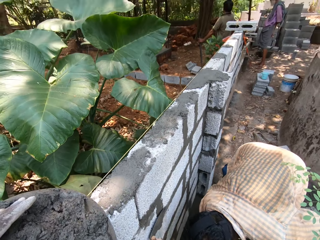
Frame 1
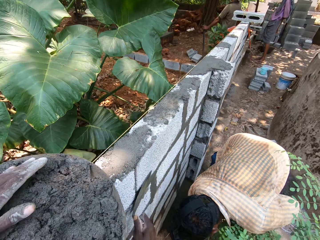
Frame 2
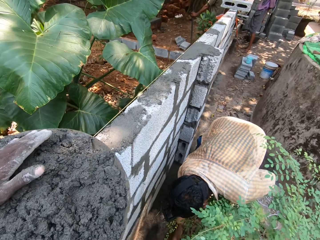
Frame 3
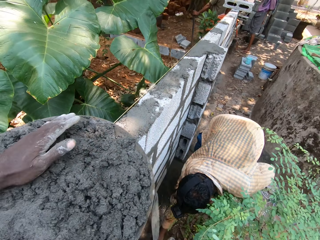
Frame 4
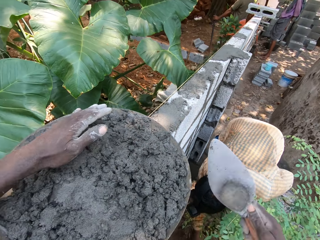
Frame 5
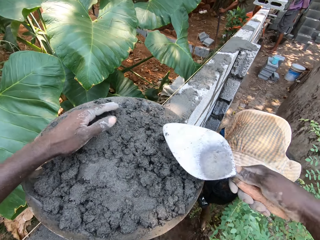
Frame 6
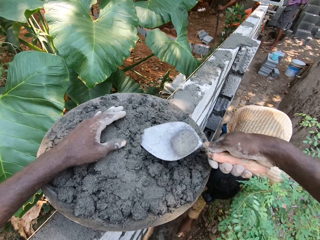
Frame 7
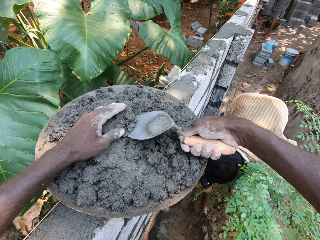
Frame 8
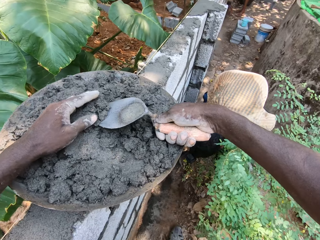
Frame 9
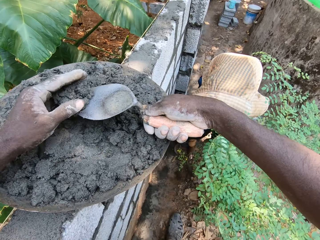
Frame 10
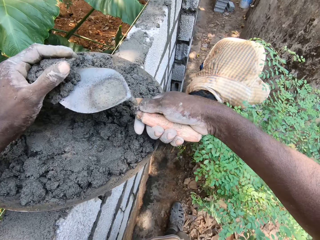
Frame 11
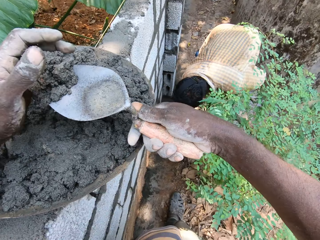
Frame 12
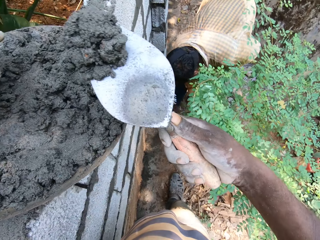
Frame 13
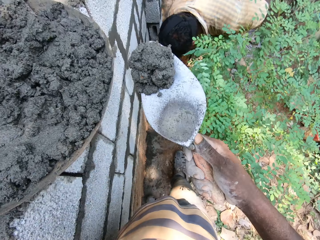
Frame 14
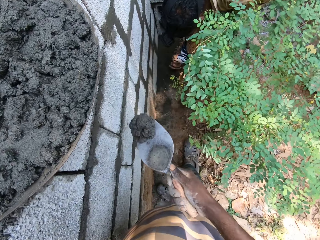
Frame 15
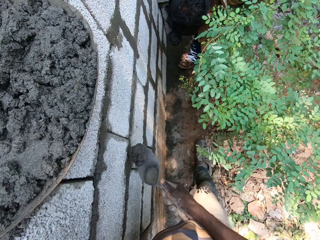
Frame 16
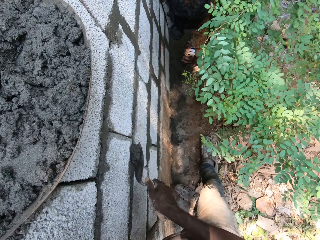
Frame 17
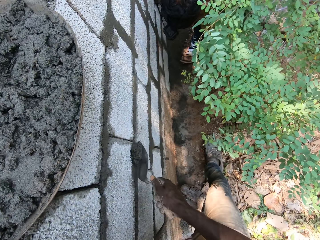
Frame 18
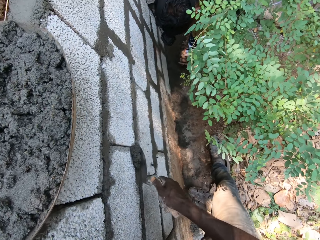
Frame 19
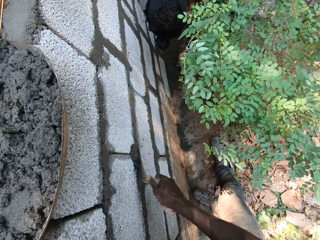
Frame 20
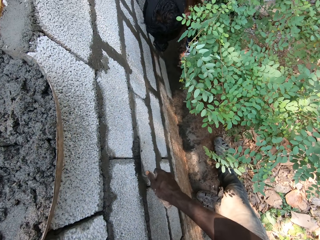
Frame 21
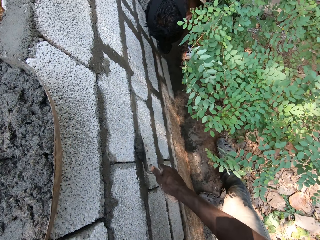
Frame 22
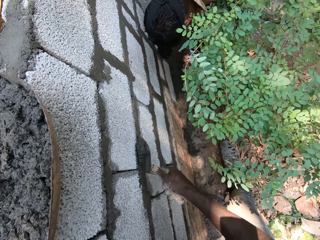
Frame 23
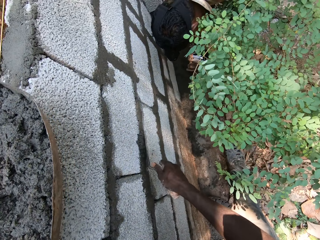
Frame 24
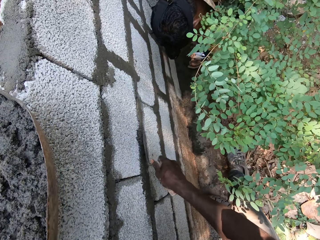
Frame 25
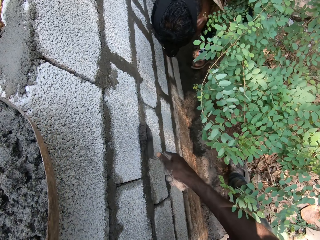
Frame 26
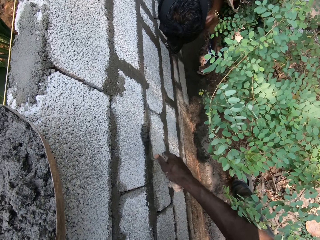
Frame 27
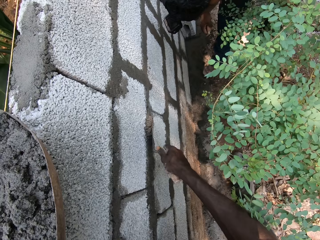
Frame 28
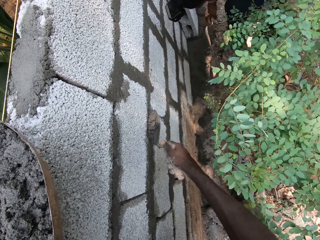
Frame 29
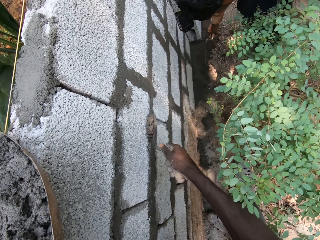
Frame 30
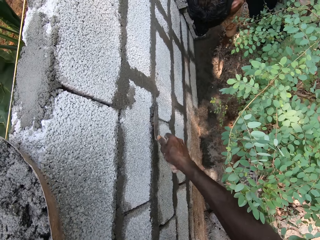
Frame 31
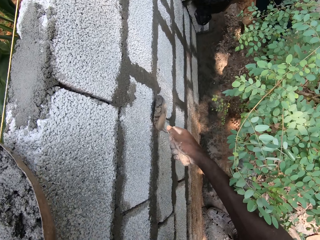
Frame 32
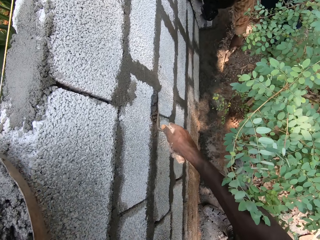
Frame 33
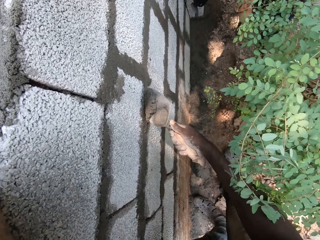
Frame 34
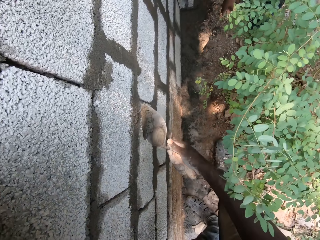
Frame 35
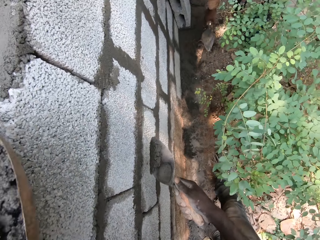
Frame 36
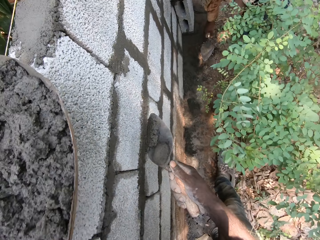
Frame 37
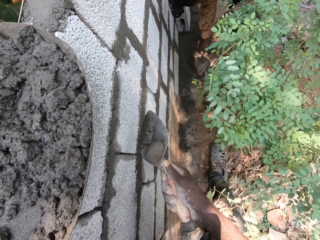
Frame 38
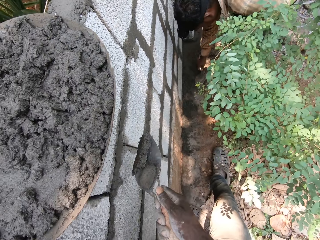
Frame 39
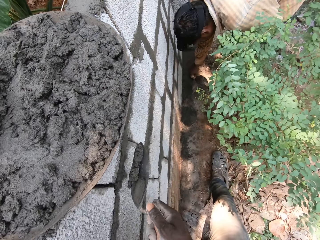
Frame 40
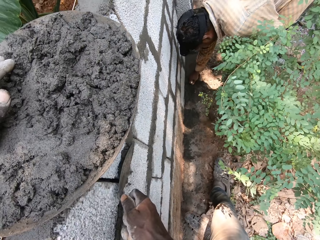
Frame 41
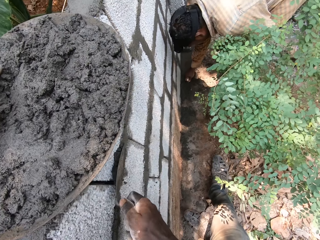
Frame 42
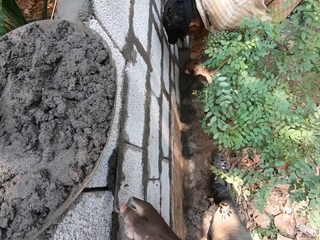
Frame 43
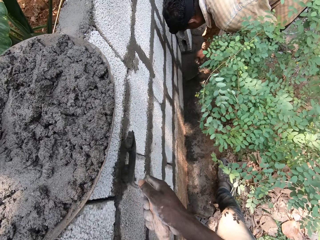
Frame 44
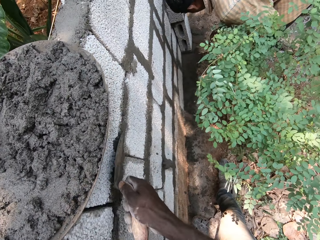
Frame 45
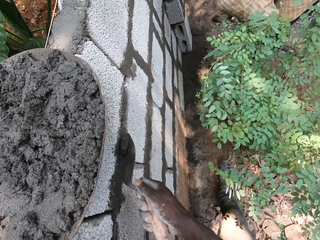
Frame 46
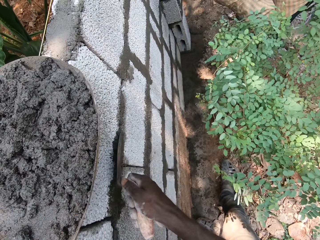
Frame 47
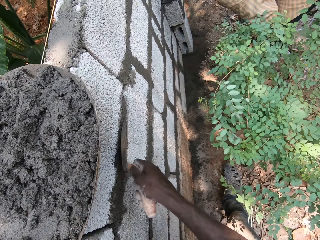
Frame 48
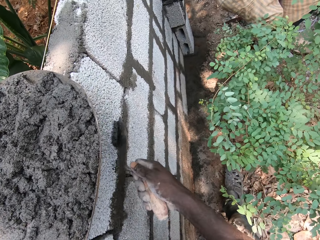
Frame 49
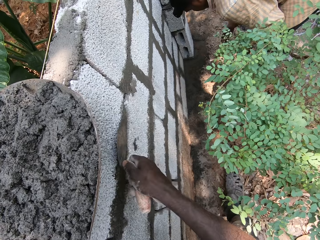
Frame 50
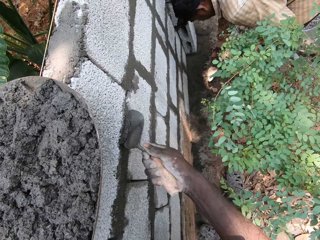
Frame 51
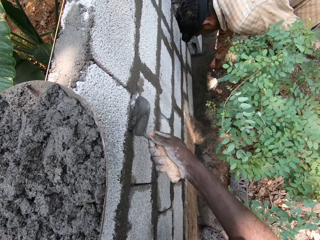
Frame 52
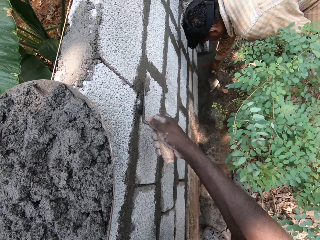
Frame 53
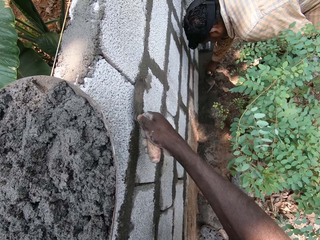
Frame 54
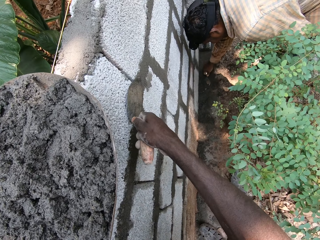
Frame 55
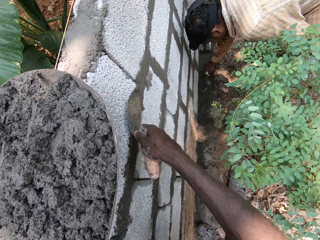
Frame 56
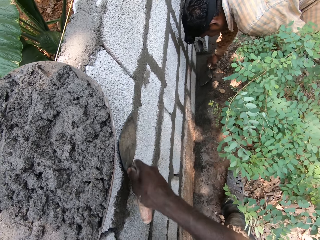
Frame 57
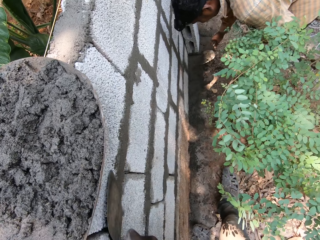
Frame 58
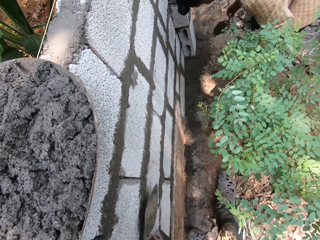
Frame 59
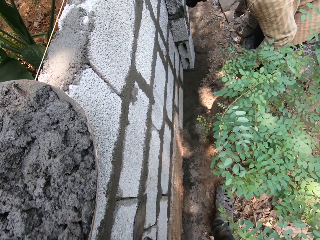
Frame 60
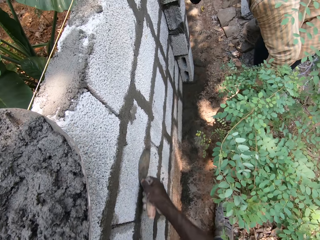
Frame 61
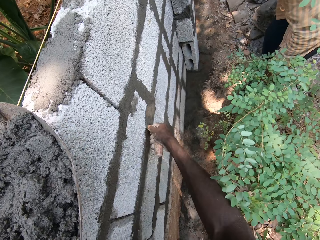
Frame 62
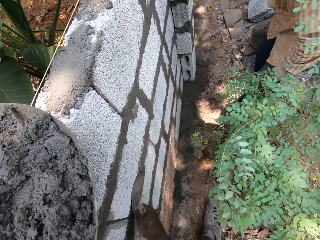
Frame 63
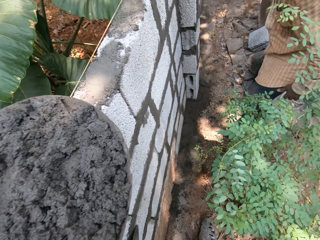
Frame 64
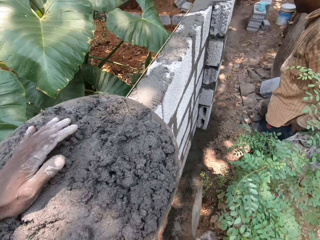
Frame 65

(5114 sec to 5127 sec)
The camera wearer takes the mortar from the hand pan with the hand trowel in his right hand. He plasters the fence with the mortar using the hand trowel in his right hand. The man takes some sand from the ground with the hand trowel in his right hand. He takes some sand again.

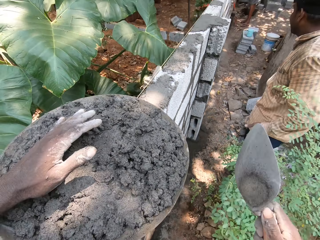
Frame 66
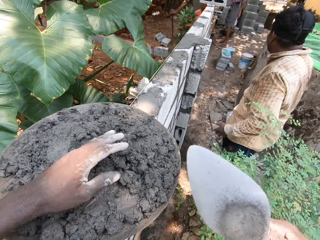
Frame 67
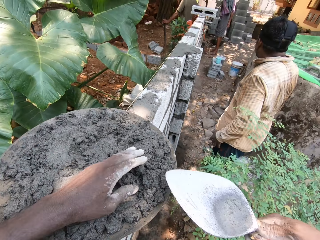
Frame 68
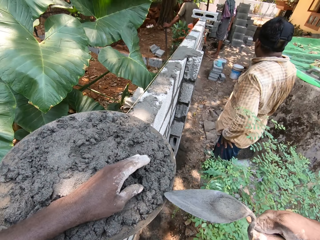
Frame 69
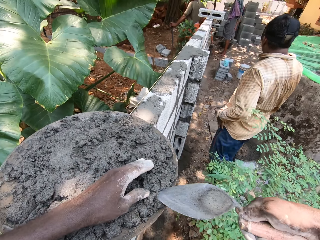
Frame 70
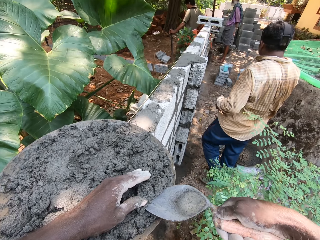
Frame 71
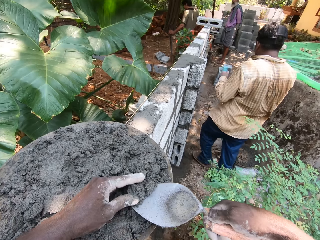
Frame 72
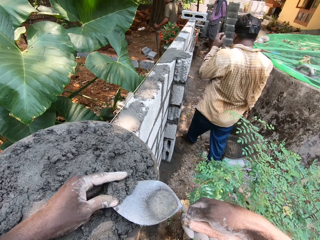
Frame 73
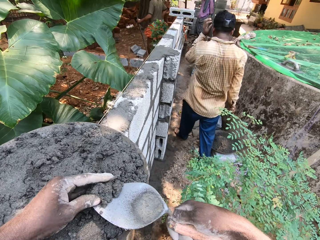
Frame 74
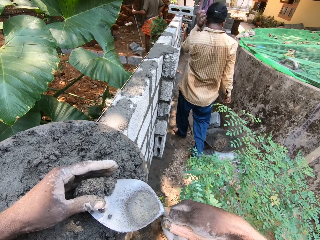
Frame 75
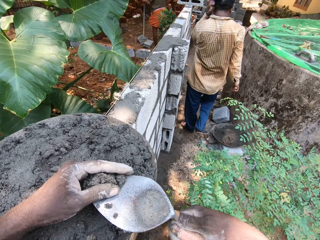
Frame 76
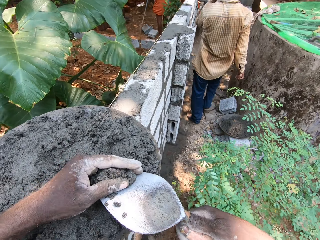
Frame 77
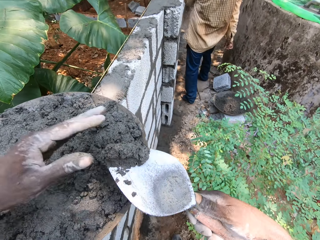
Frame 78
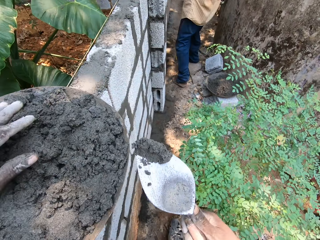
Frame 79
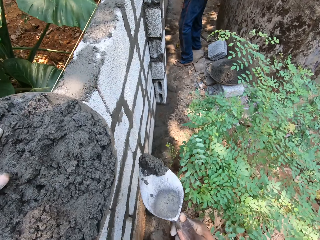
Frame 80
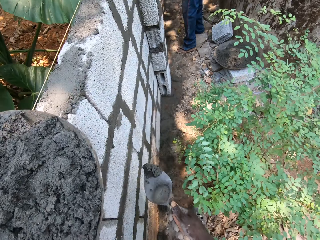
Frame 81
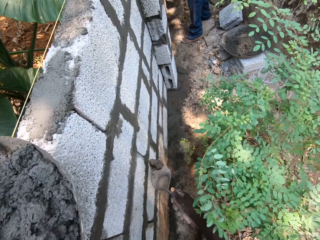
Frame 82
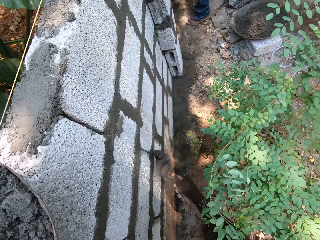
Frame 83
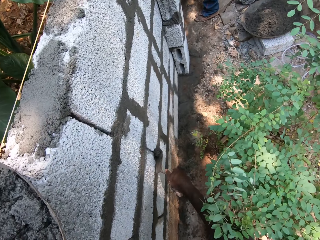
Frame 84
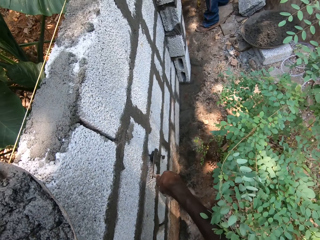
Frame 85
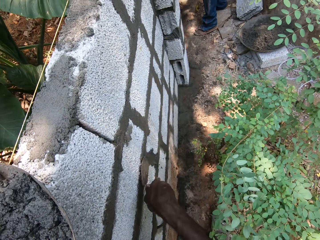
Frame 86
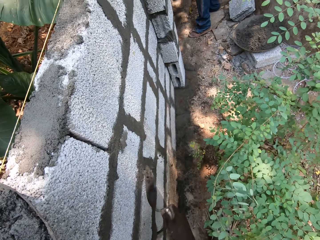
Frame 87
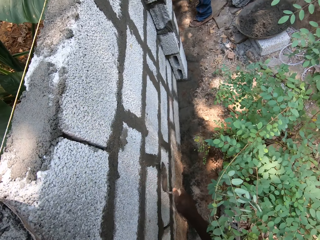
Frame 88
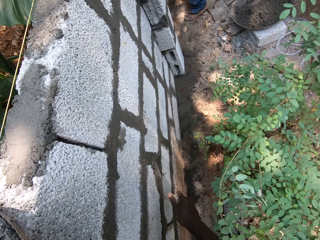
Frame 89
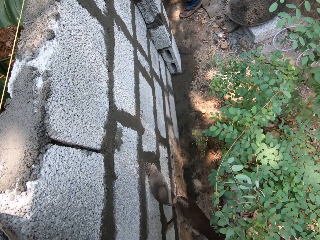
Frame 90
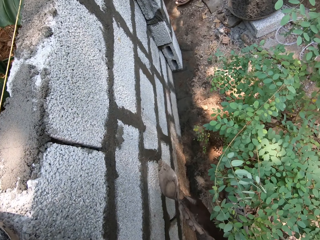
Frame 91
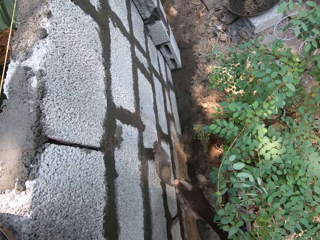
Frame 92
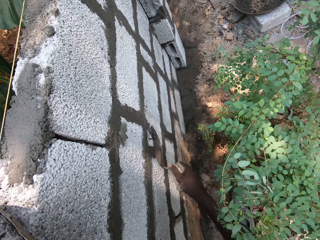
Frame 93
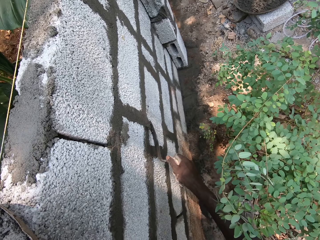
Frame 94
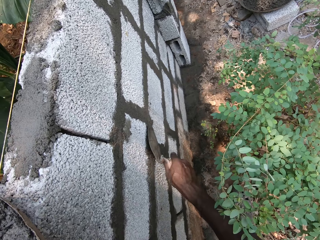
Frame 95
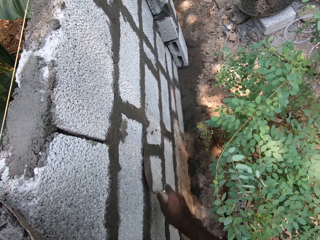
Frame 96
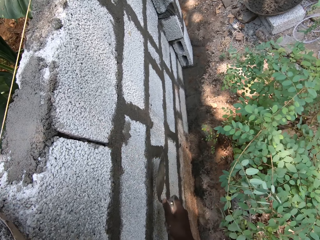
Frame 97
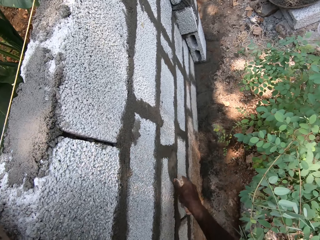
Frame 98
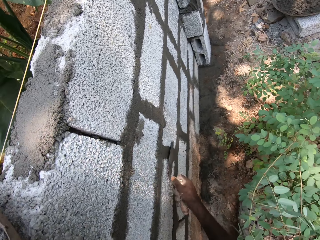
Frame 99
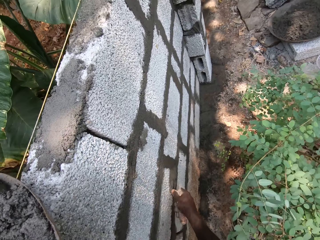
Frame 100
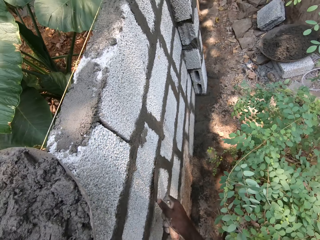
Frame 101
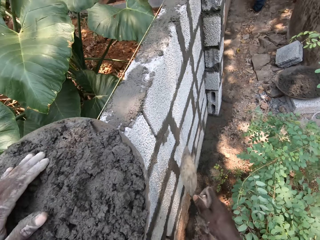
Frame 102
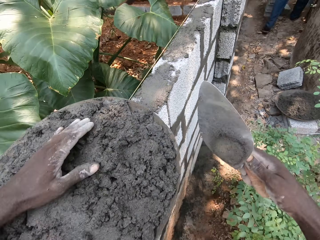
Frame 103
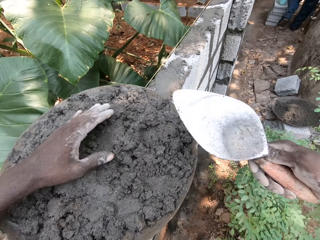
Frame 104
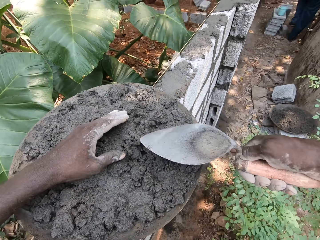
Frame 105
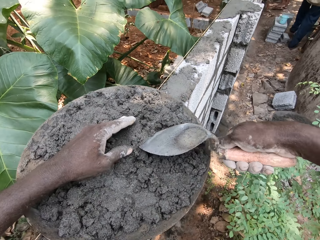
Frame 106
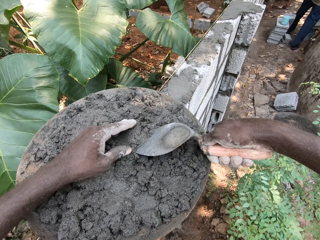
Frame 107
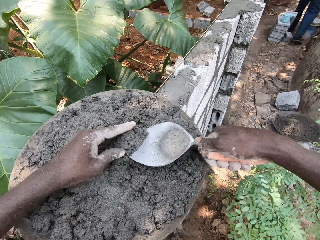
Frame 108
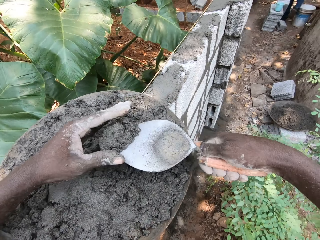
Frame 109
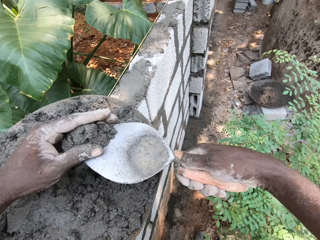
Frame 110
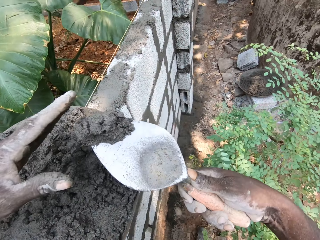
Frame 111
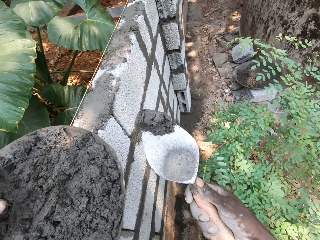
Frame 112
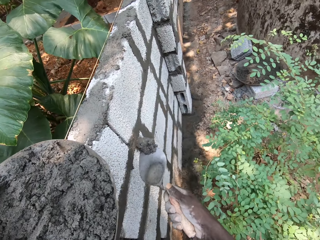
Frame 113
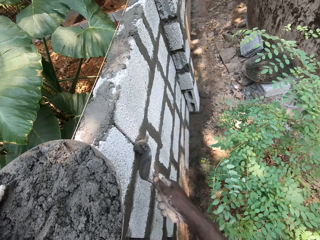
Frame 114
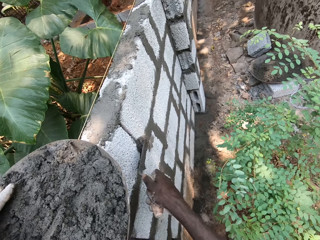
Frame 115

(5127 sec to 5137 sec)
The camera wearer takes the mortar from the hand pan with the hand trowel in his right hand. He plasters the fence with the mortar using the hand trowel in his right hand. He takes the mortar from the hand pan with the hand trowel in his right hand.
